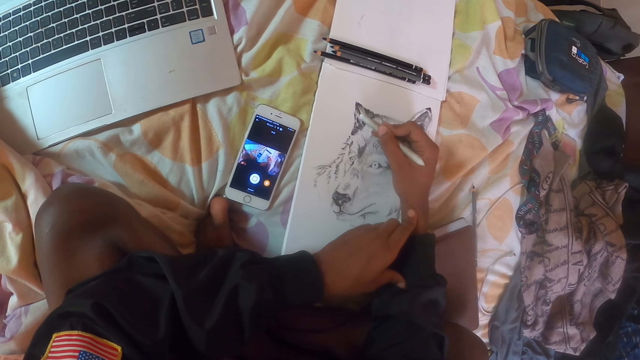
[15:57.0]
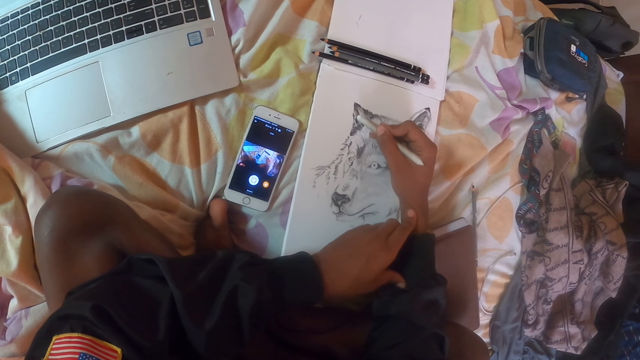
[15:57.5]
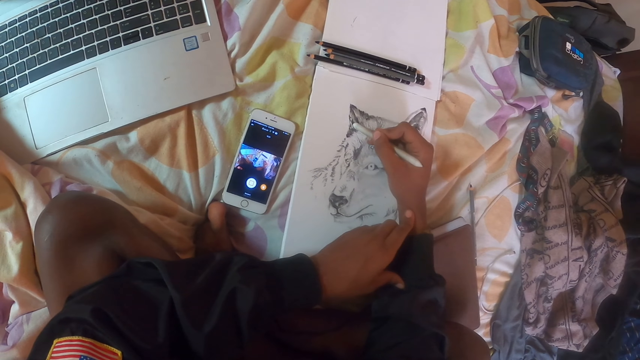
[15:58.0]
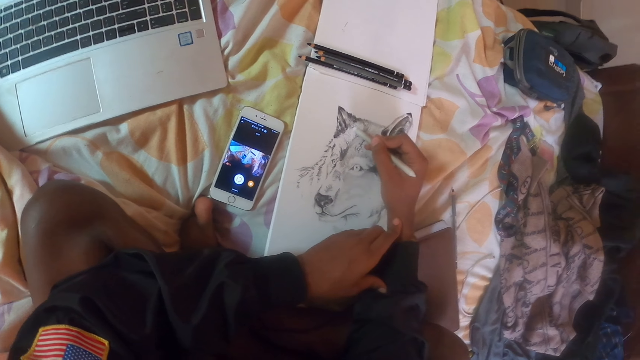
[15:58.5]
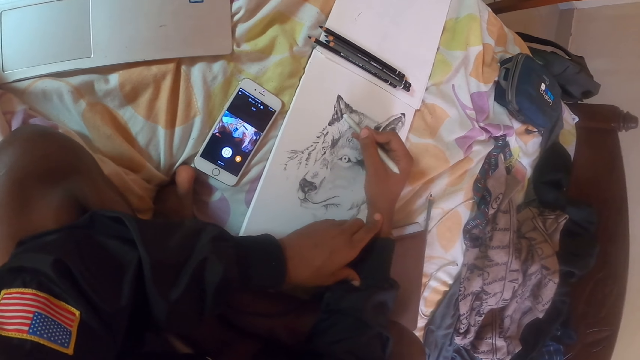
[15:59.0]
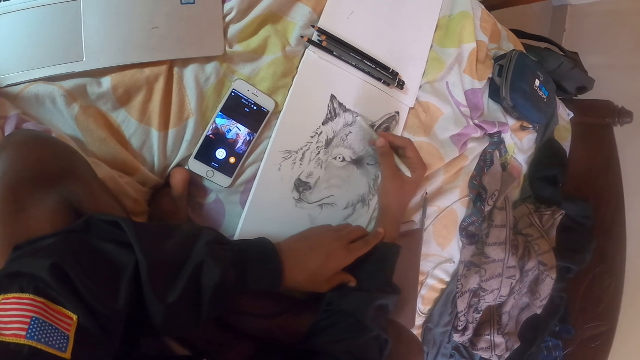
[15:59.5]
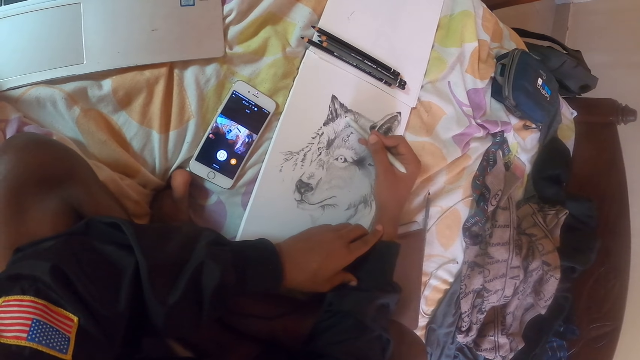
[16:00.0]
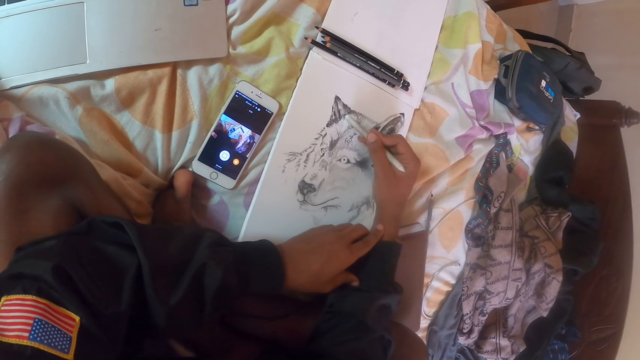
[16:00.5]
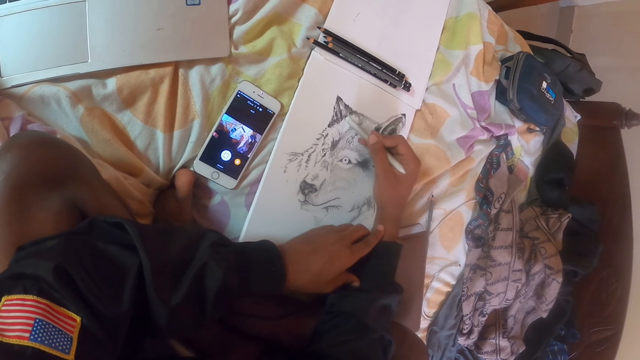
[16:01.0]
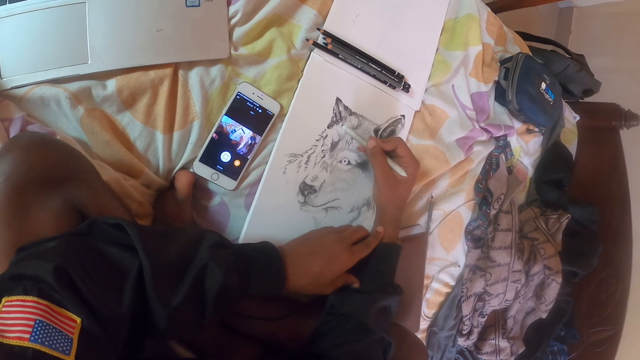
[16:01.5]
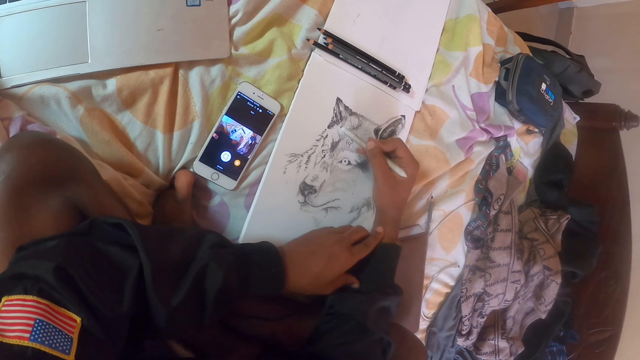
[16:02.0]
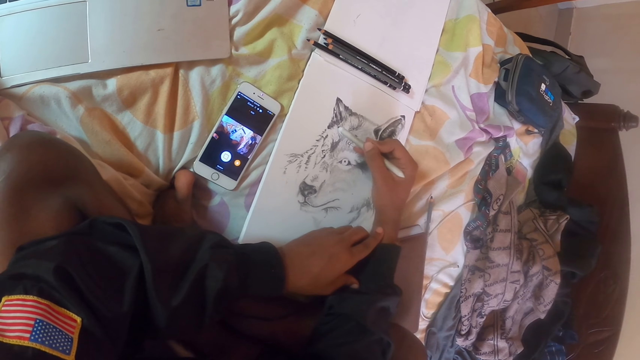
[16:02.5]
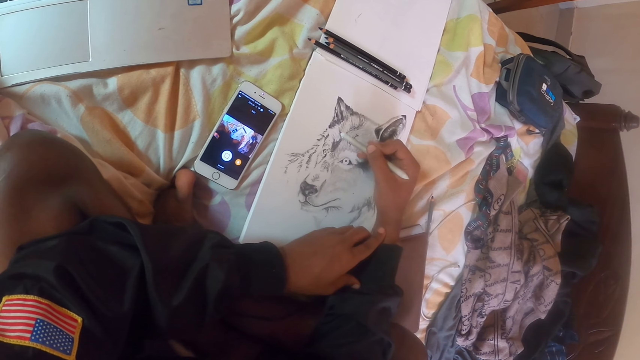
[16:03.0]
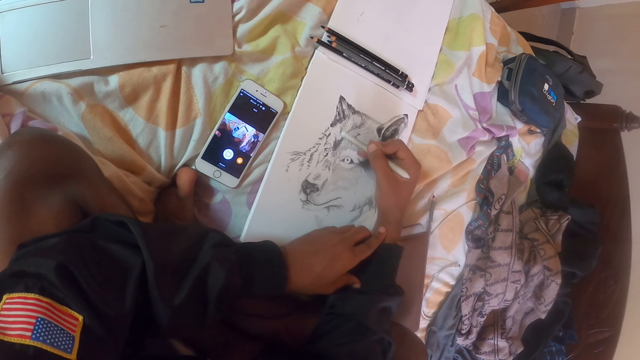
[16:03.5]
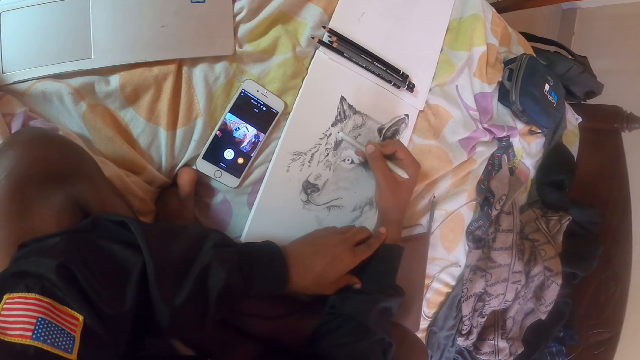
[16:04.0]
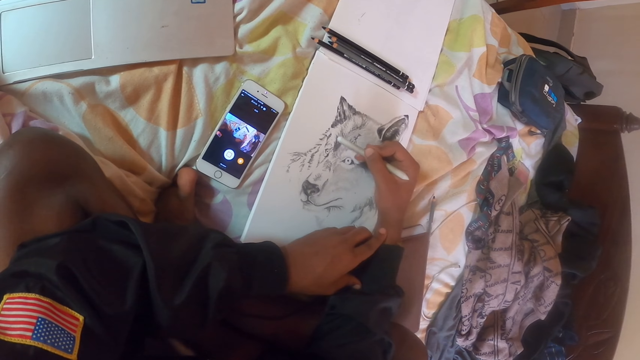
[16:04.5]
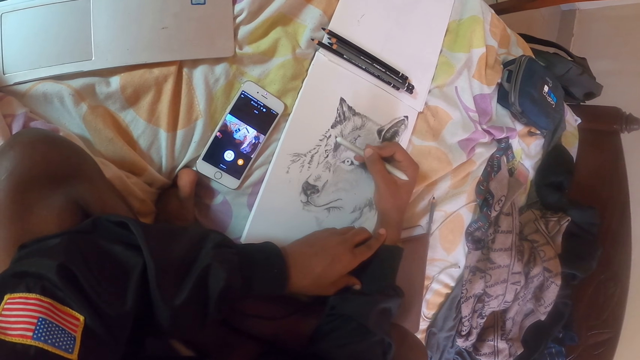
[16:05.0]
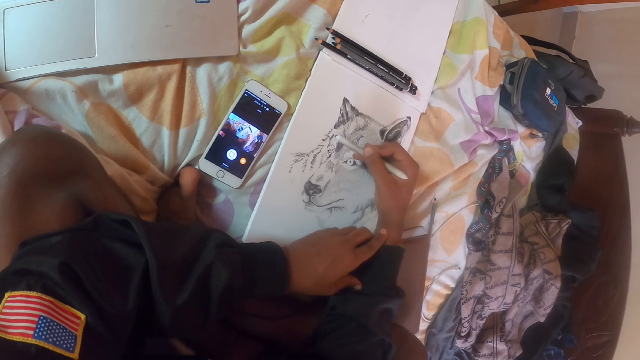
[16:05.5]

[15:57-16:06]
The camera wearer straightens a hand. They draw a dog picture with a pencil.

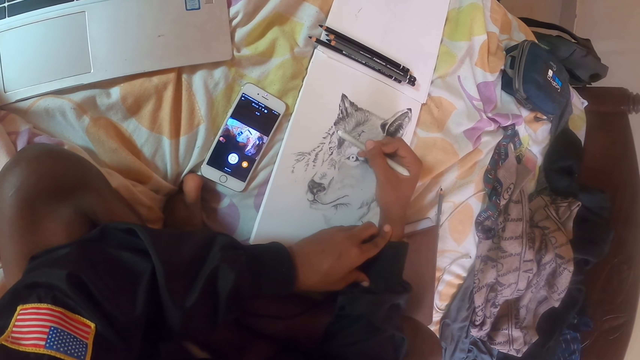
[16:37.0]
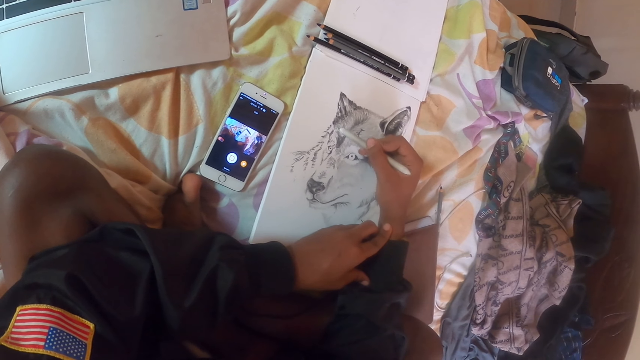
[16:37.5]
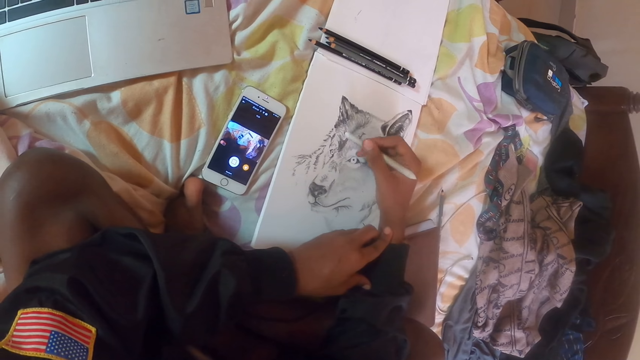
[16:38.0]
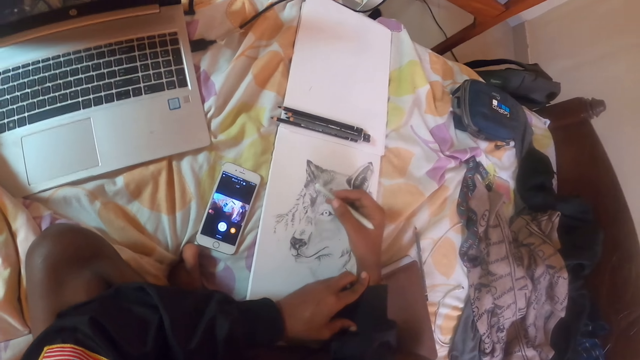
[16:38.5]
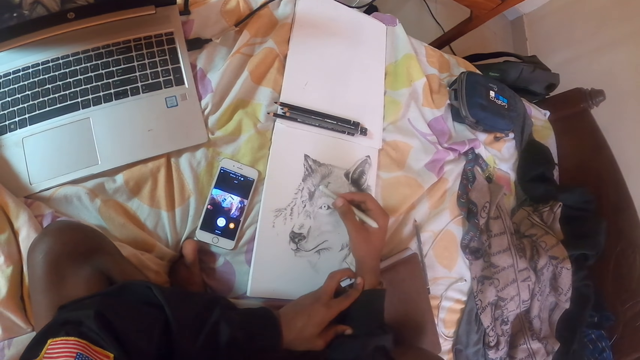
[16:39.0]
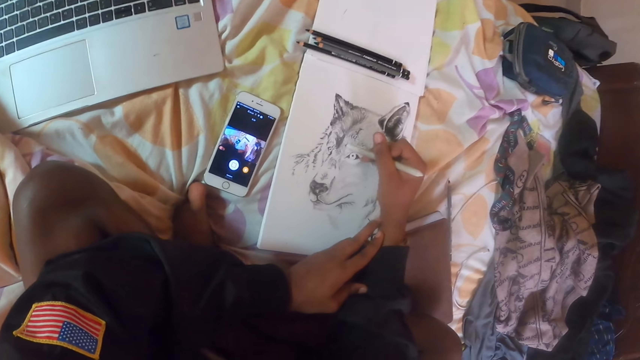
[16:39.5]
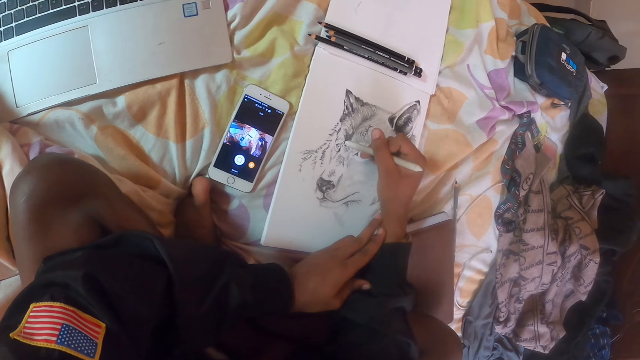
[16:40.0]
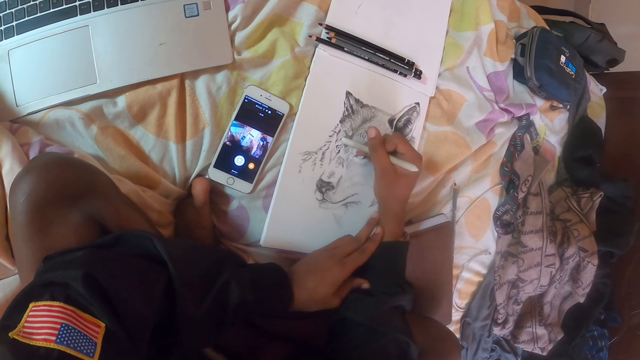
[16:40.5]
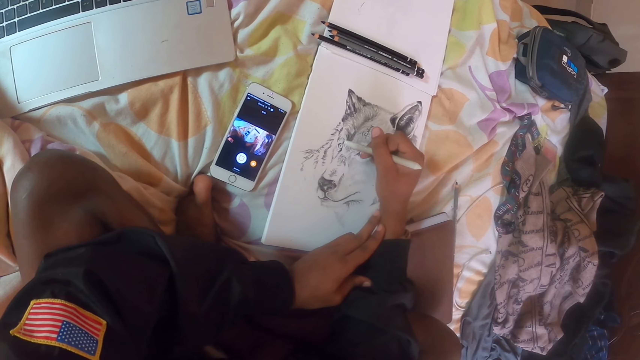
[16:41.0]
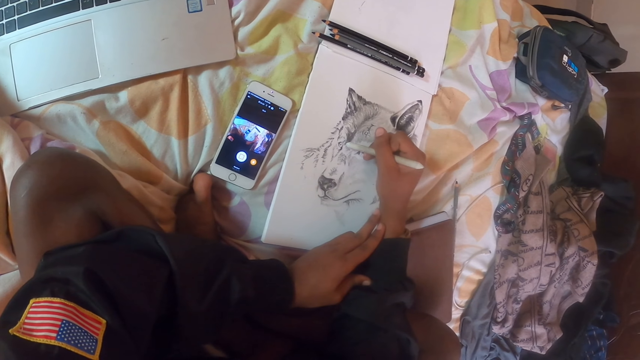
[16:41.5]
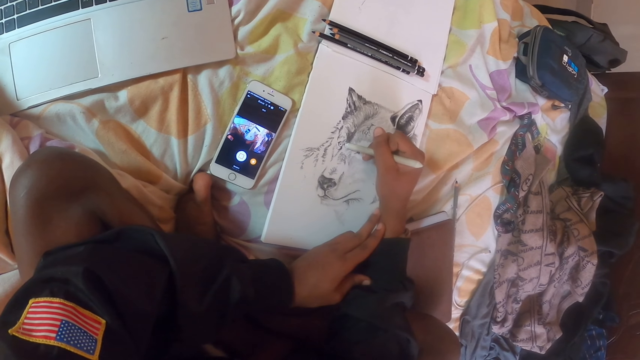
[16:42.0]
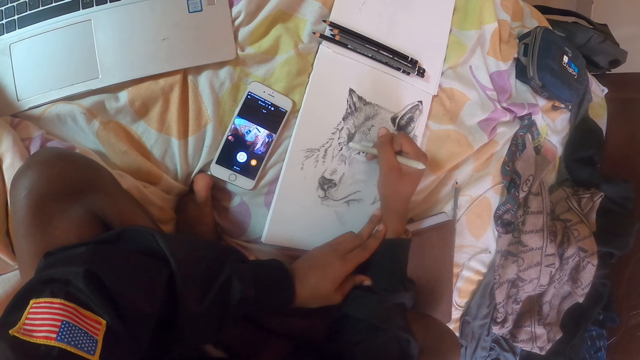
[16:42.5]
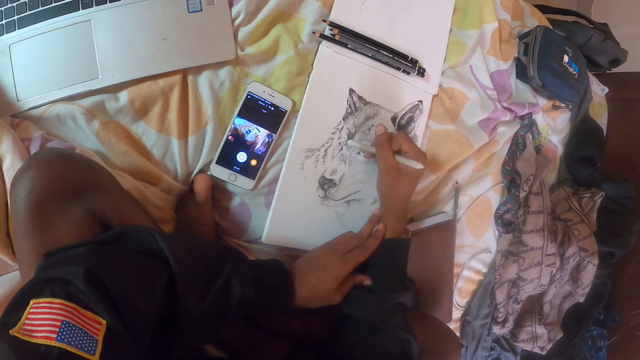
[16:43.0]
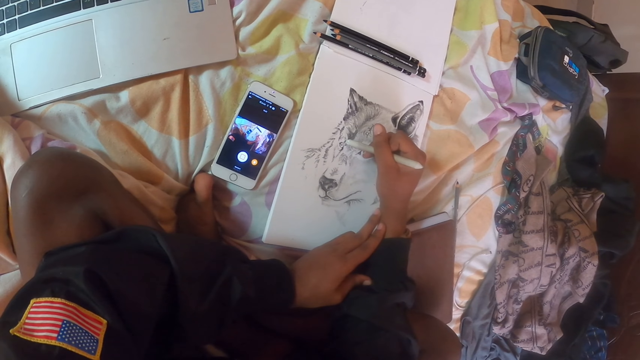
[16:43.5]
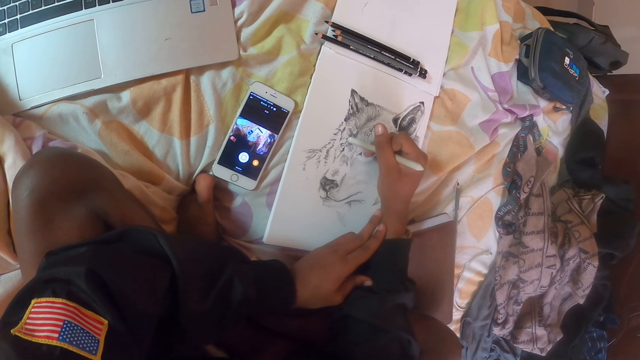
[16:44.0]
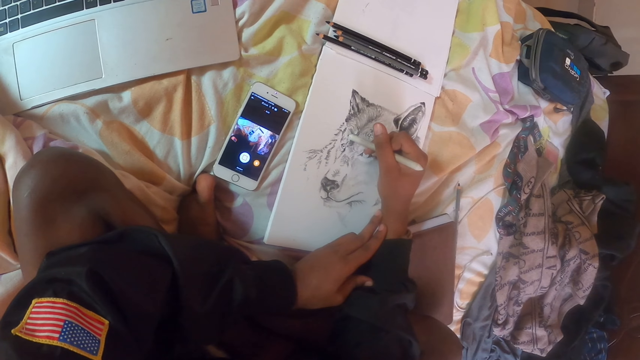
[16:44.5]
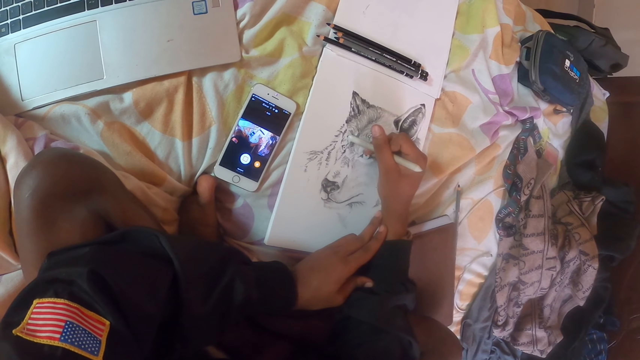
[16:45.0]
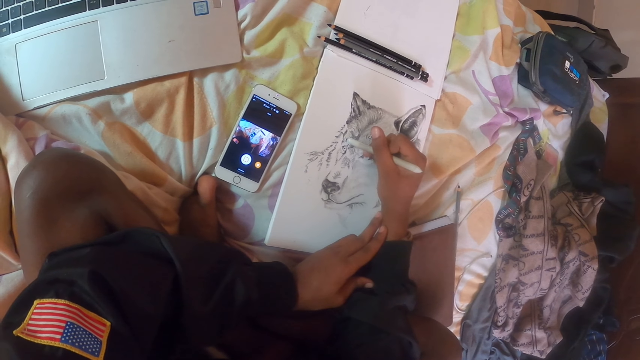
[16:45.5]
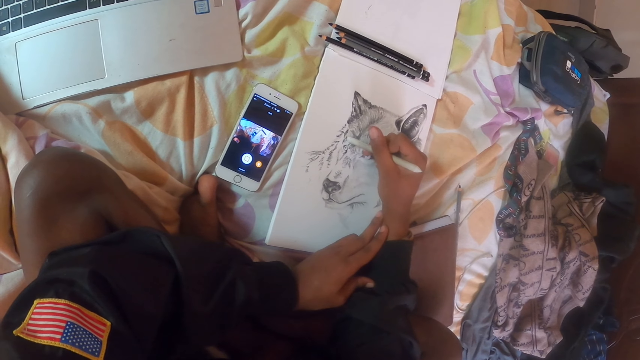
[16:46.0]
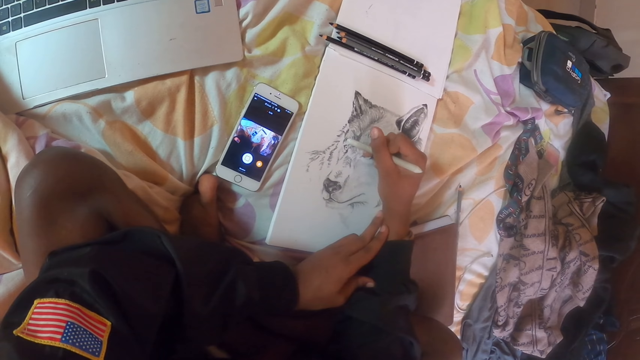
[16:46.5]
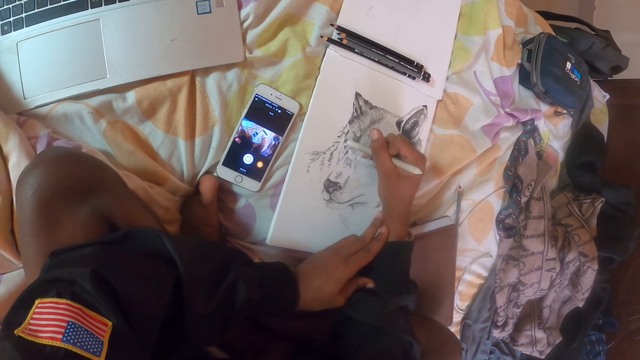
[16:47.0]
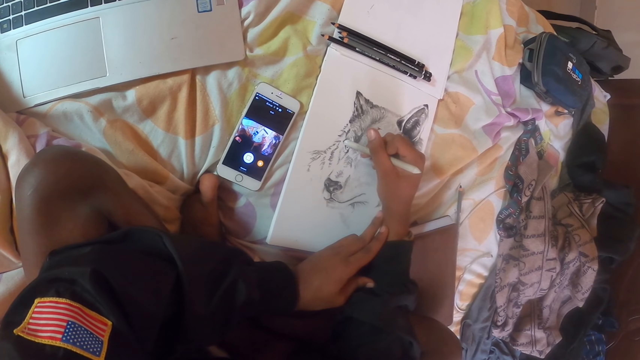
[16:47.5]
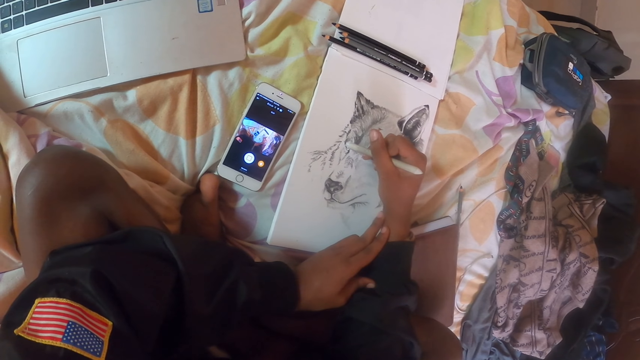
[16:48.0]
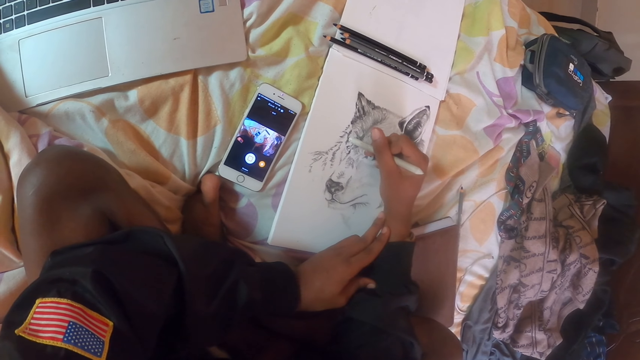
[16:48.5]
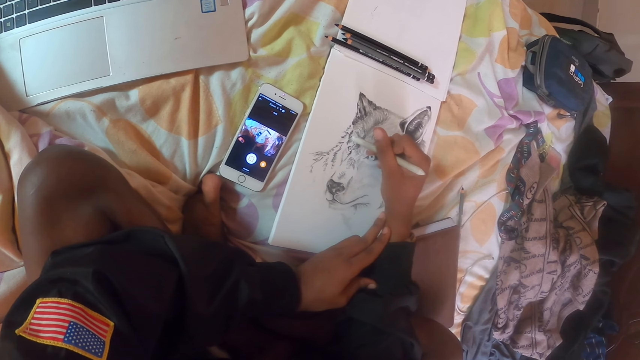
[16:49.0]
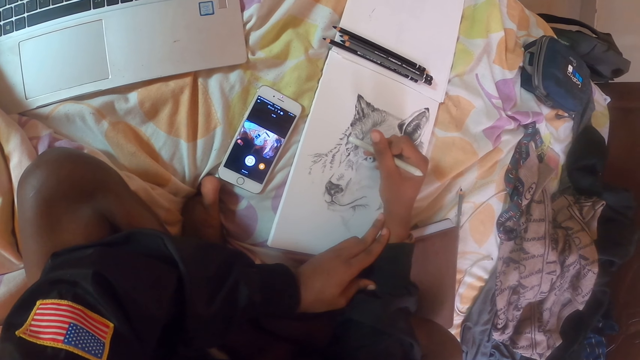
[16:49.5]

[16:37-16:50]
The camera wearer looks around. They draw a dog picture with a pencil.
